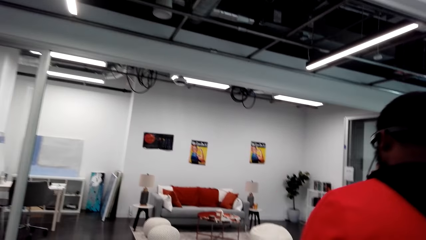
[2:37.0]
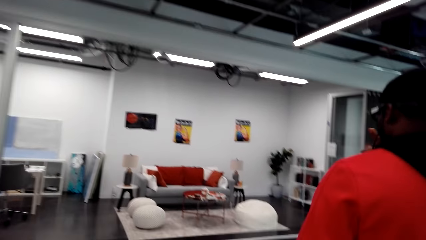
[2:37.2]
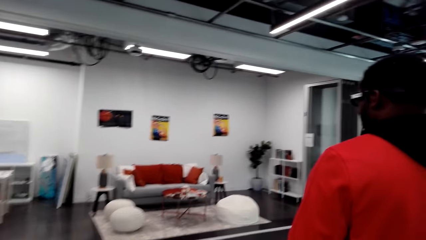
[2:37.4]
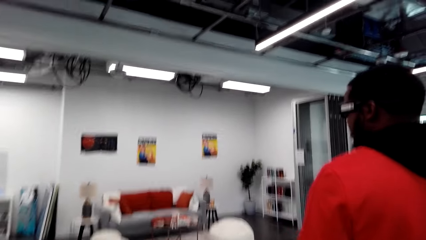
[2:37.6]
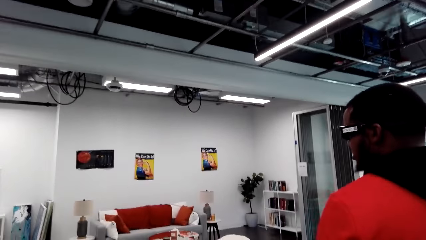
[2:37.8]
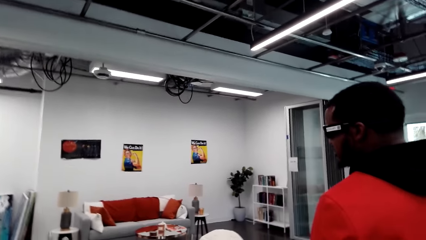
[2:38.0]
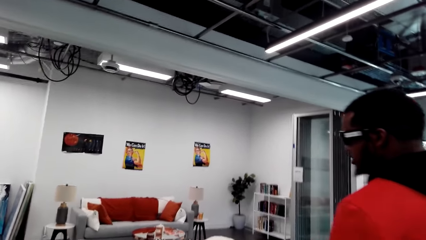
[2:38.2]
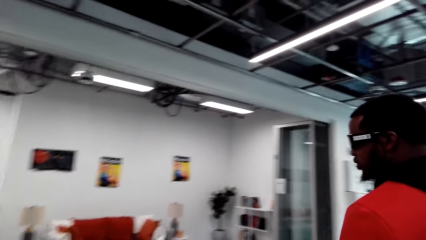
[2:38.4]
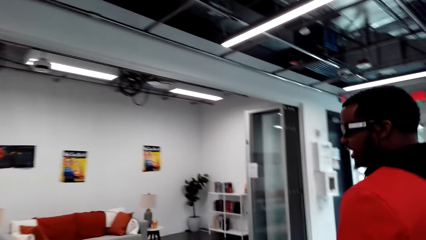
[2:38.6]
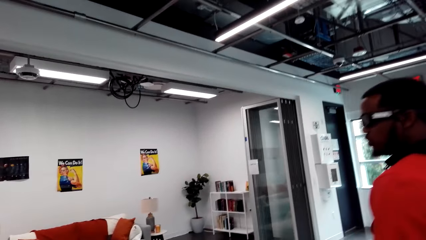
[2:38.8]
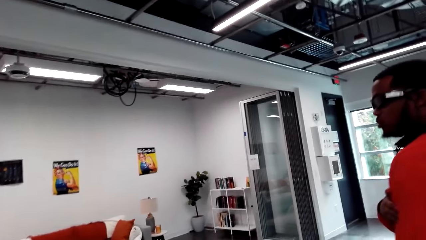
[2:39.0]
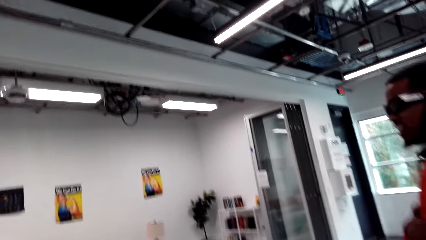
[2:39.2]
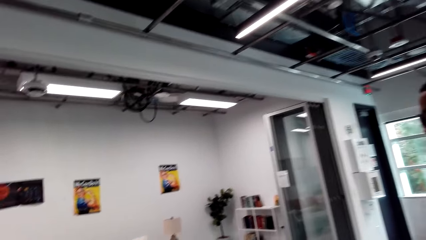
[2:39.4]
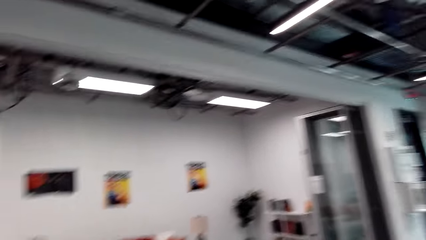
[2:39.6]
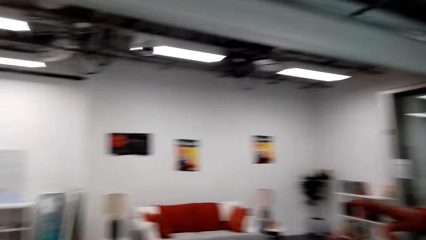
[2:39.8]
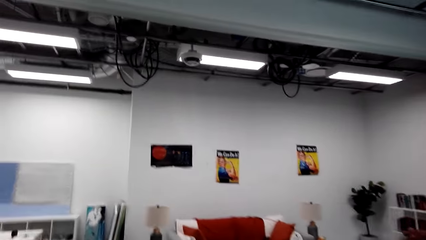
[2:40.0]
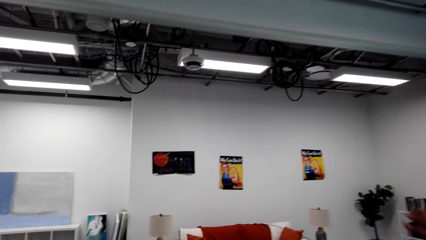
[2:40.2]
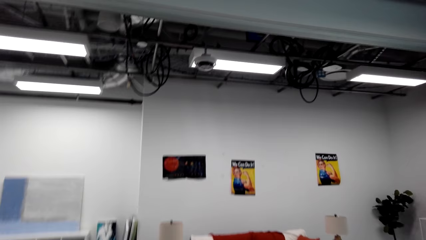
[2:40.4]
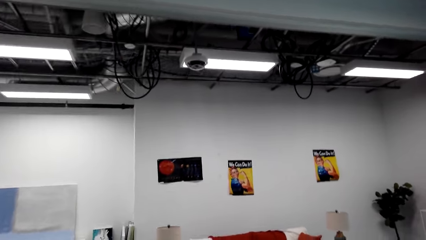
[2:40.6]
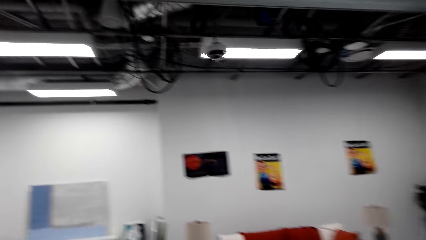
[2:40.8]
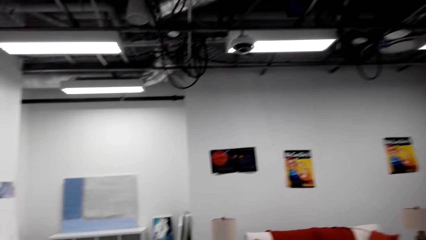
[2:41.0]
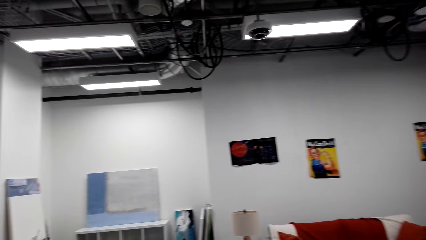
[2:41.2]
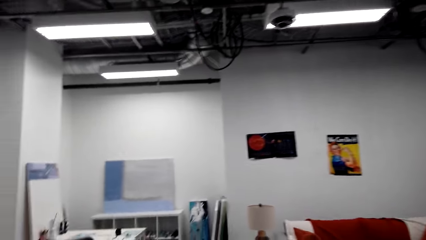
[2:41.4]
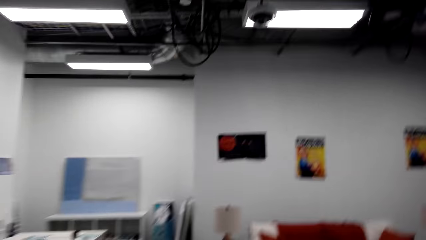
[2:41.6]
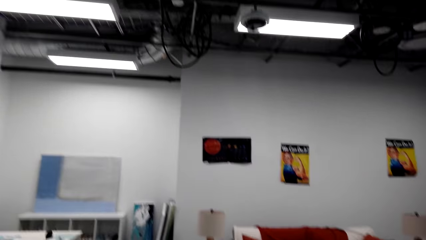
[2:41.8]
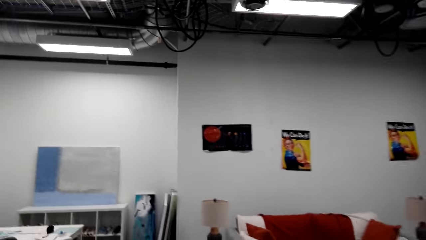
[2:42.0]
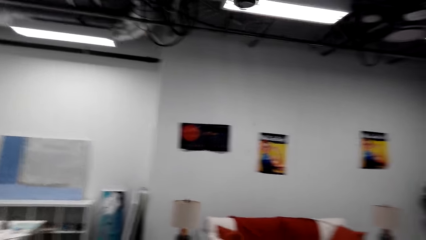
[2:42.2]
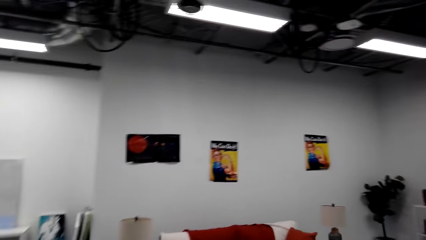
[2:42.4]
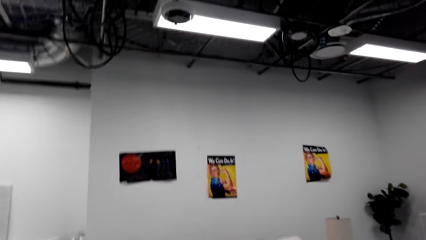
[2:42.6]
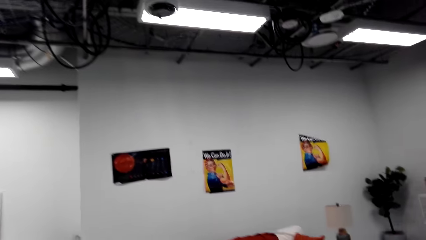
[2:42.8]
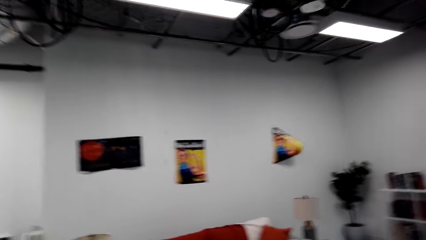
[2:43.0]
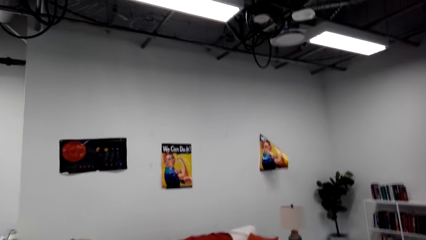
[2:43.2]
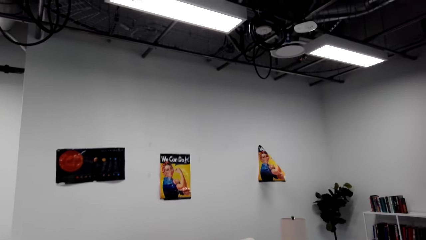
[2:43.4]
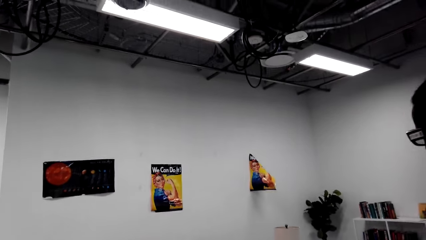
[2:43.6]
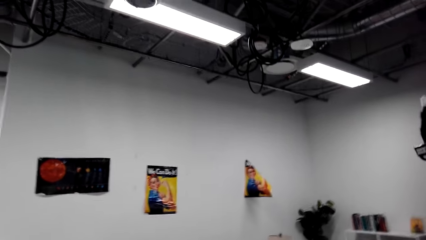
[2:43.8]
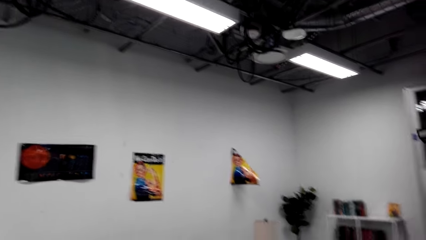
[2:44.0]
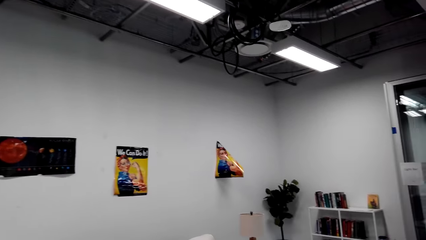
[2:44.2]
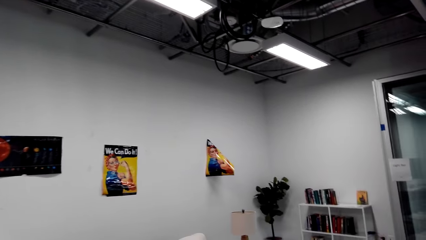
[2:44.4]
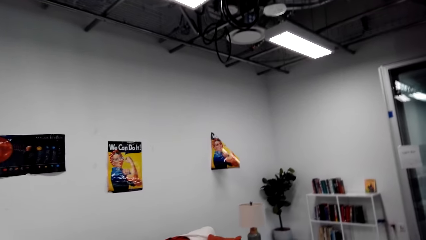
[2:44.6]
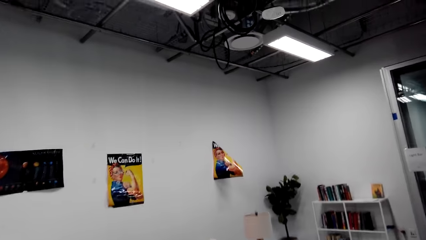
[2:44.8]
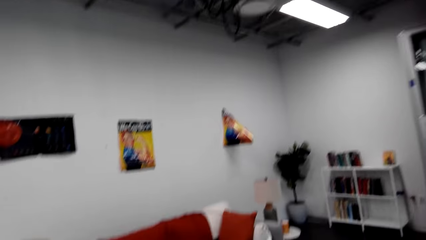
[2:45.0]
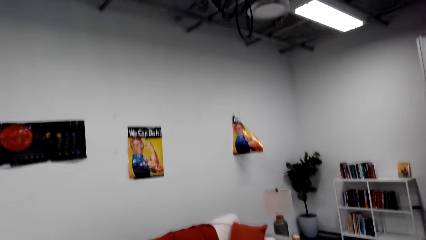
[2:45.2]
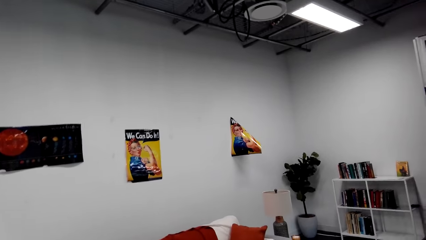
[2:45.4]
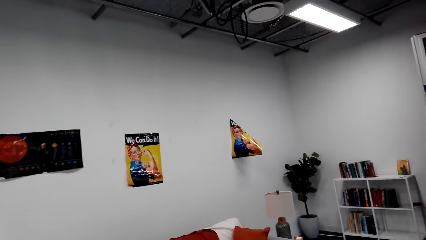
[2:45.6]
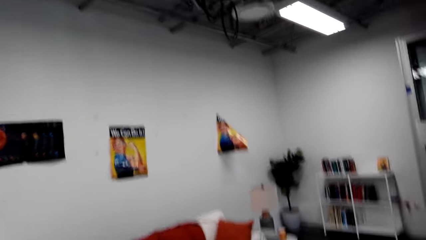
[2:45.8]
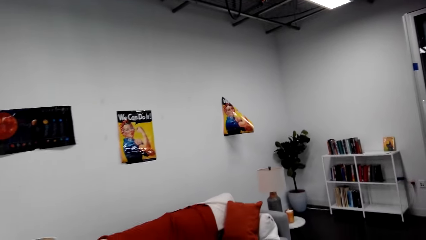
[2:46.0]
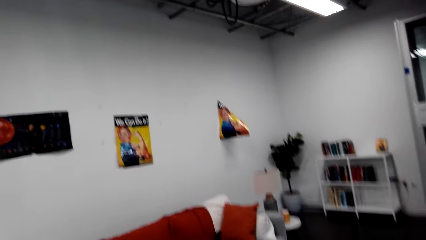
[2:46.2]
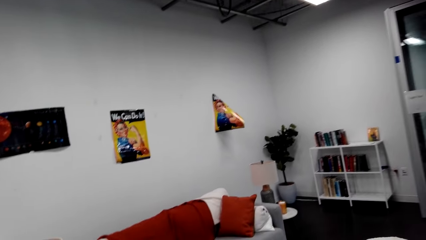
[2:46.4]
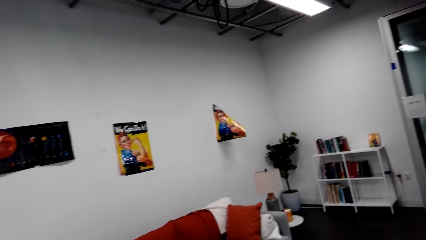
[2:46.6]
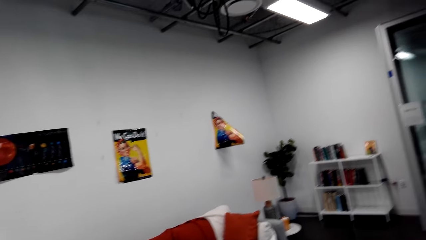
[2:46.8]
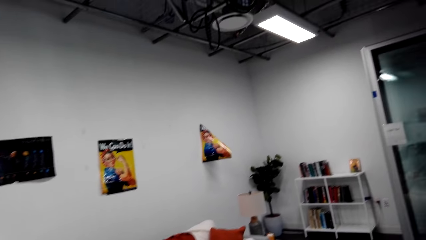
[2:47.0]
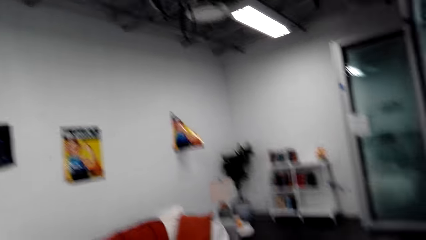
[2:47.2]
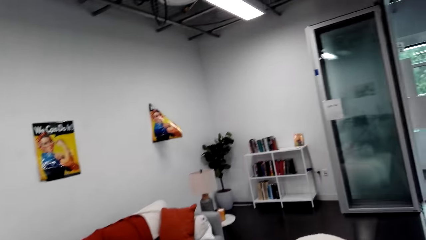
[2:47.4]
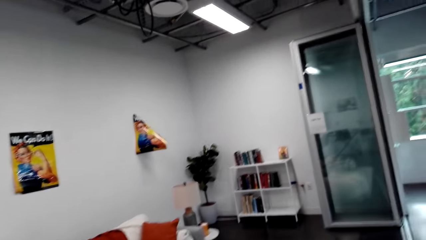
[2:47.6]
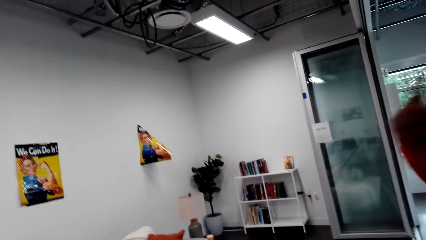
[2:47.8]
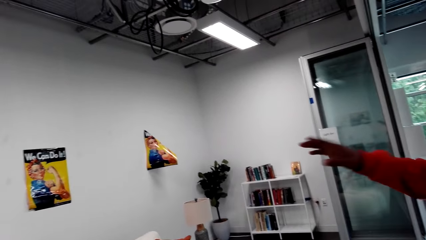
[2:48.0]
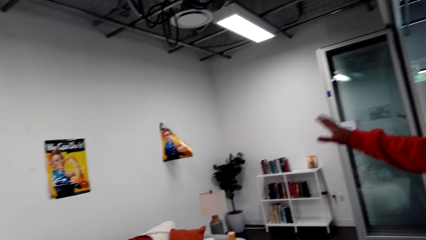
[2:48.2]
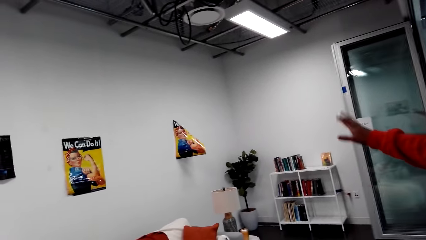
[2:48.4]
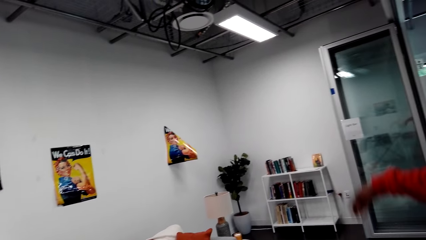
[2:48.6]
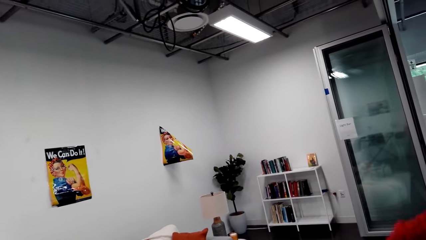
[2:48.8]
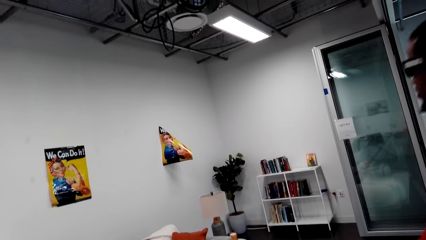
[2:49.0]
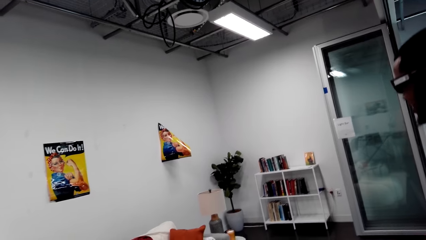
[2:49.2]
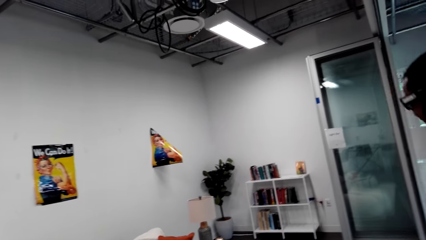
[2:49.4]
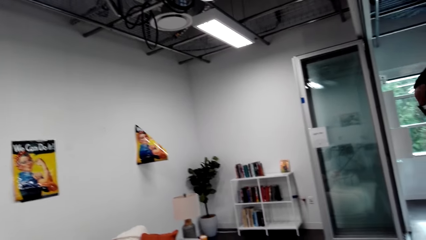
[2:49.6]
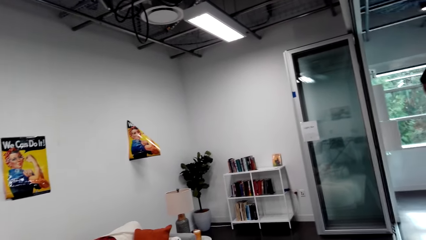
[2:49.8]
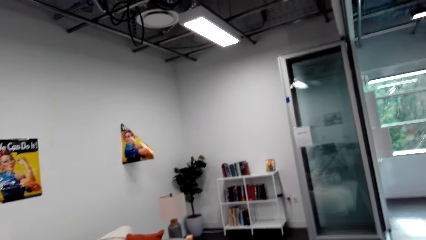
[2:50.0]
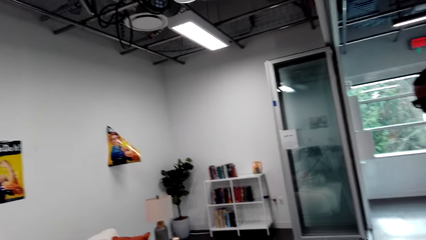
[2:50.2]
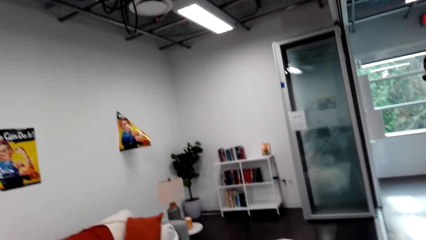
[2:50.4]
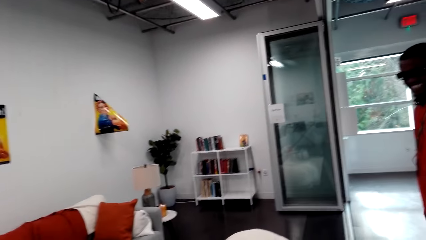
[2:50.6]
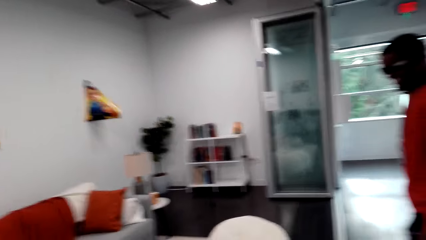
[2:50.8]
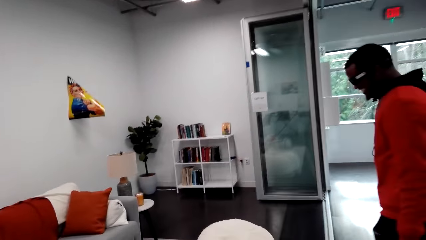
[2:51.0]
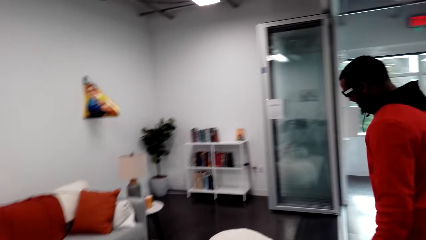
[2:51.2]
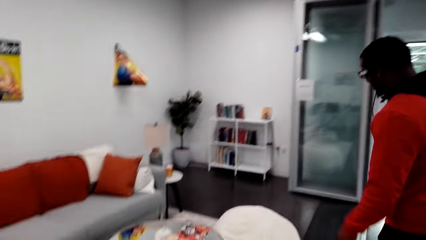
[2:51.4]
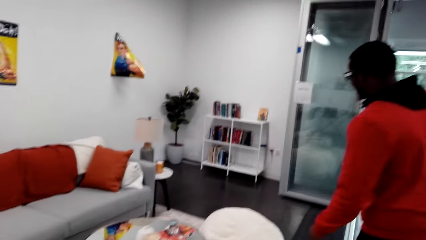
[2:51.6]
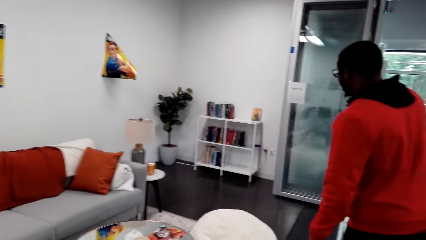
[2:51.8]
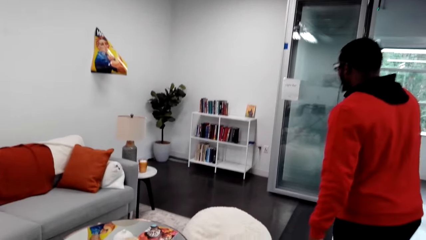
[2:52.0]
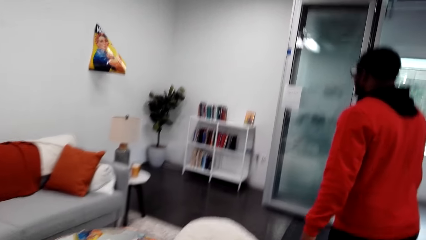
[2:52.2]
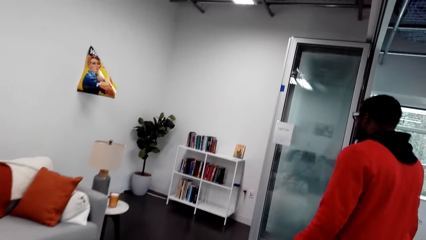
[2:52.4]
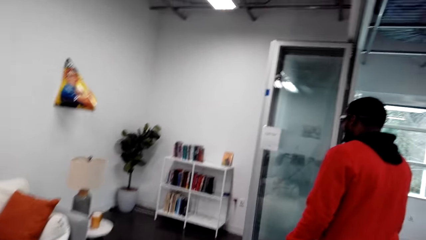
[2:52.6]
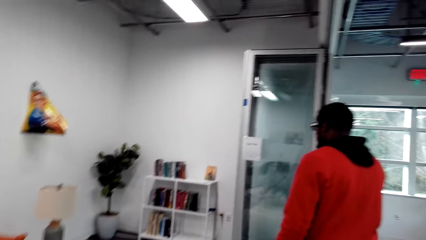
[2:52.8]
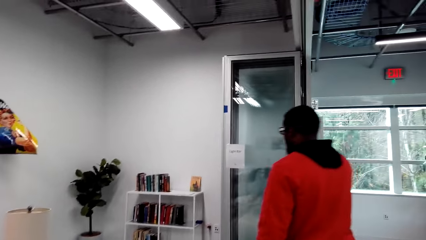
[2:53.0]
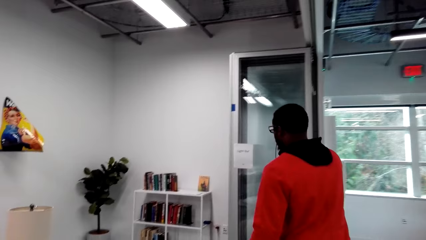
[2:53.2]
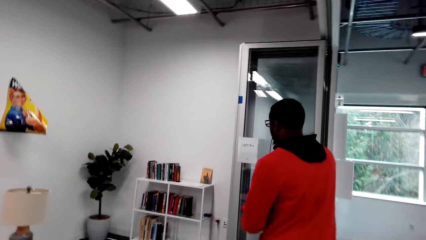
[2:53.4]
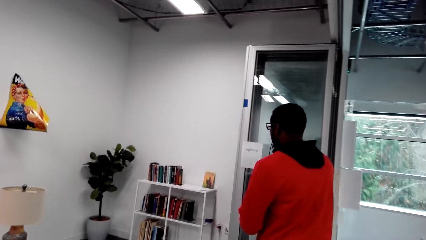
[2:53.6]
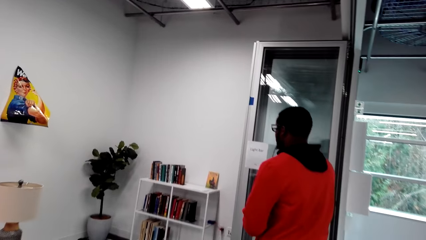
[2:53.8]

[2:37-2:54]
A man talks to the camera wearer. The camera wearer talks to the man. The man moves his hand. The camera wearer talks to the man.
